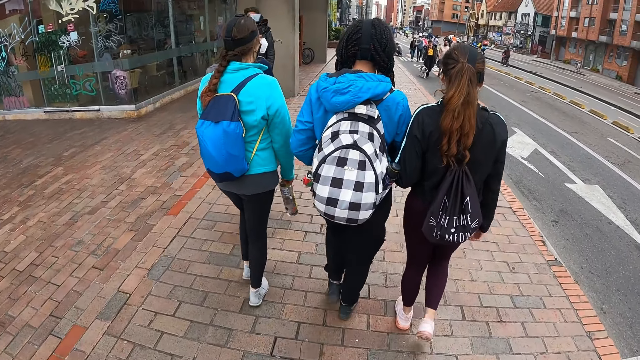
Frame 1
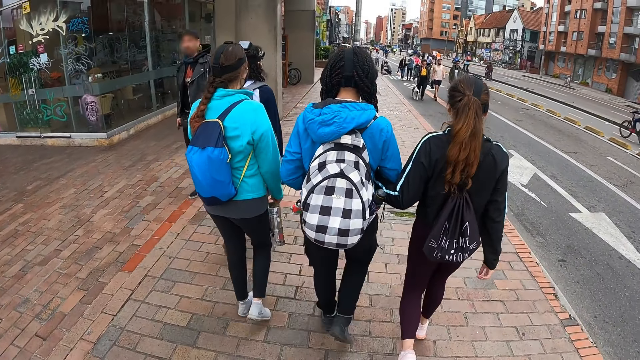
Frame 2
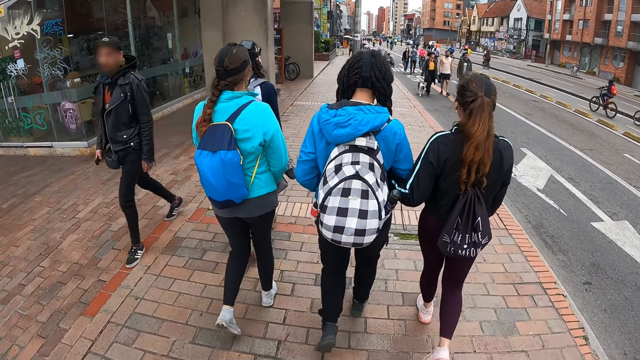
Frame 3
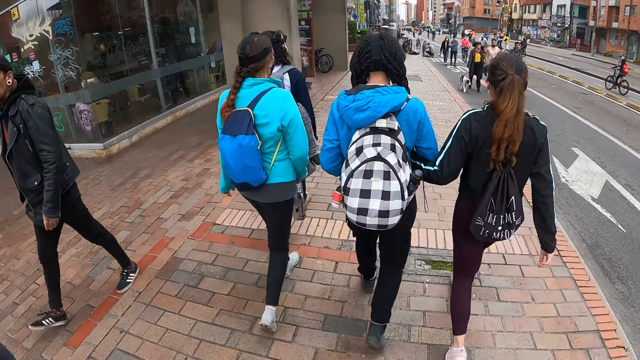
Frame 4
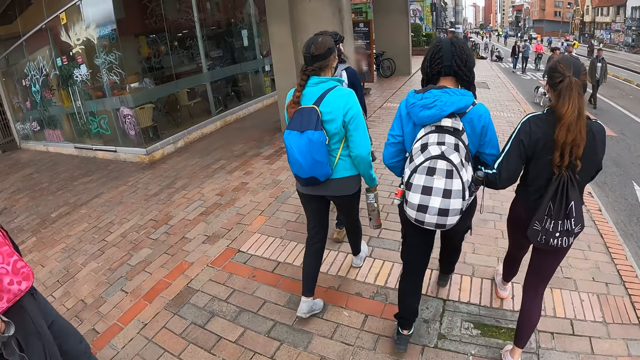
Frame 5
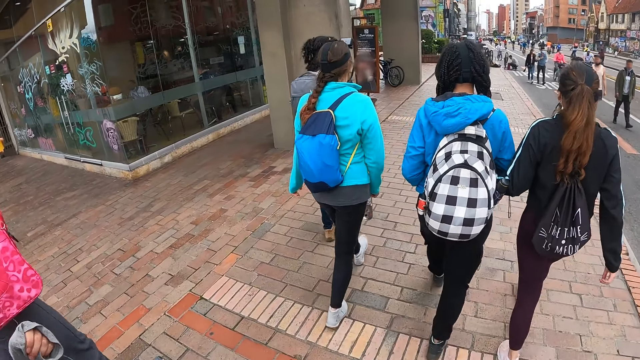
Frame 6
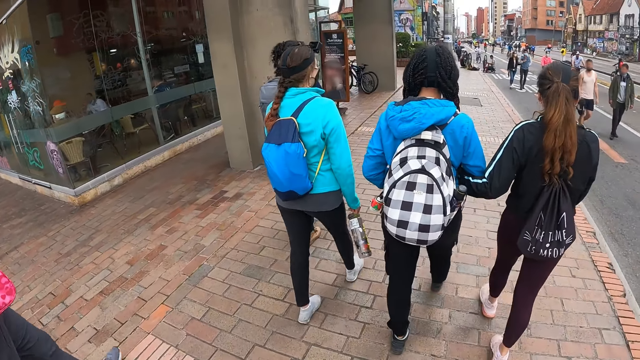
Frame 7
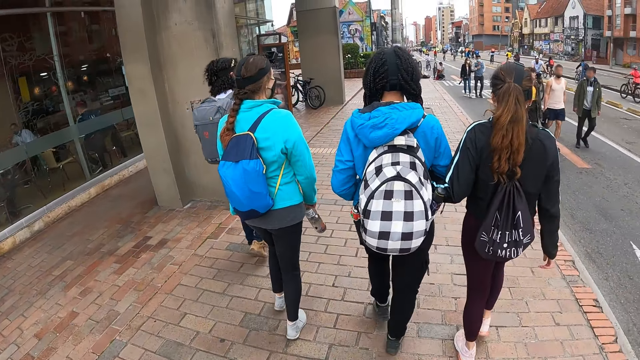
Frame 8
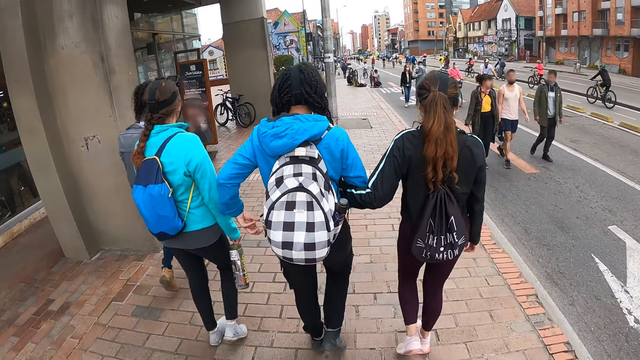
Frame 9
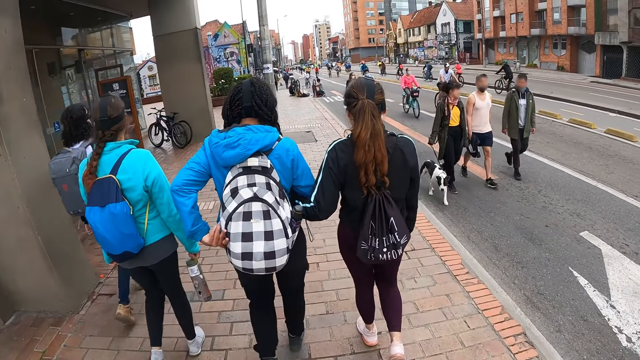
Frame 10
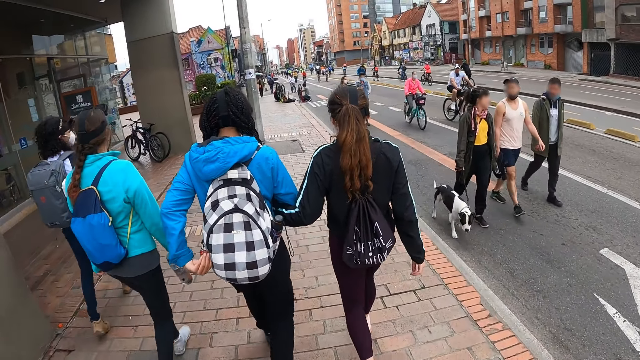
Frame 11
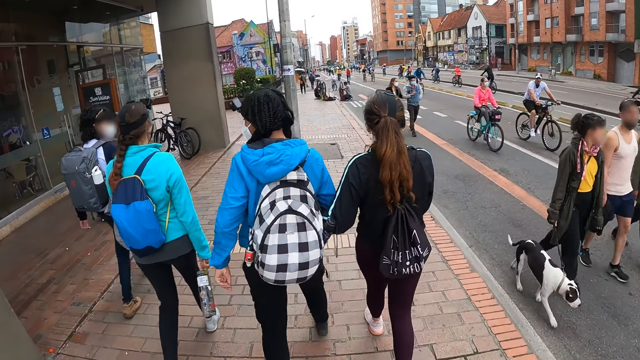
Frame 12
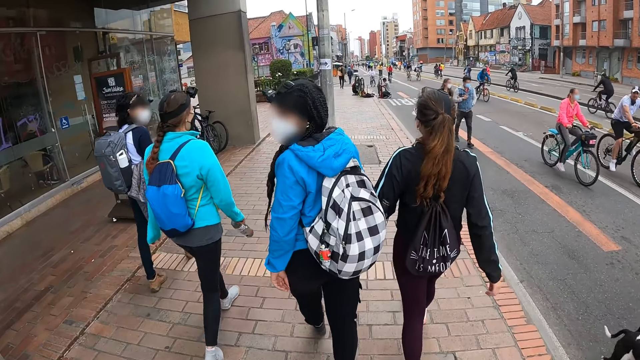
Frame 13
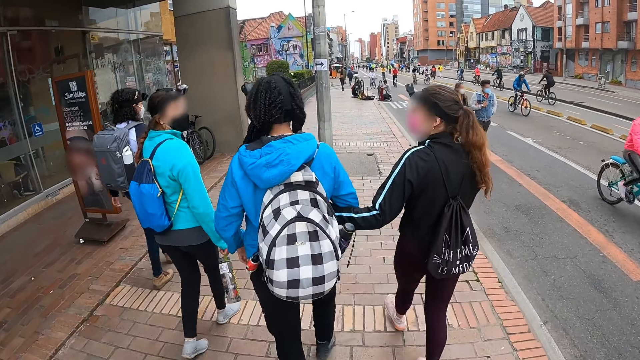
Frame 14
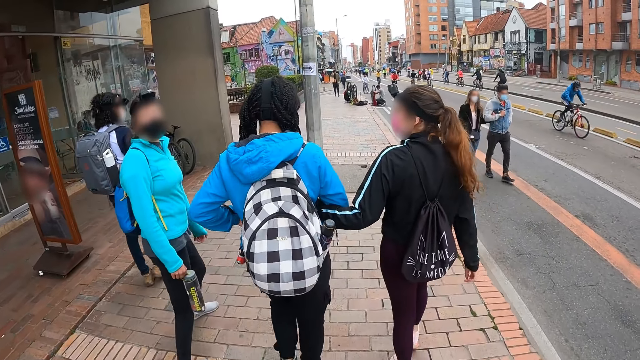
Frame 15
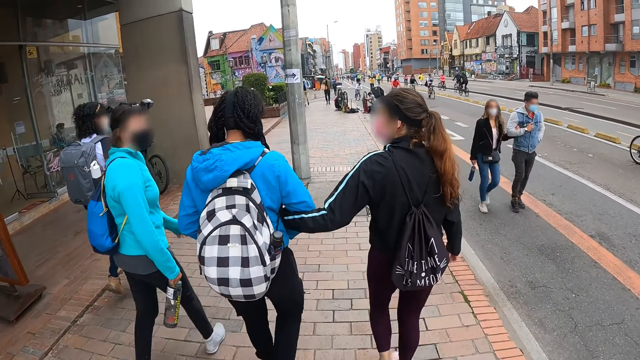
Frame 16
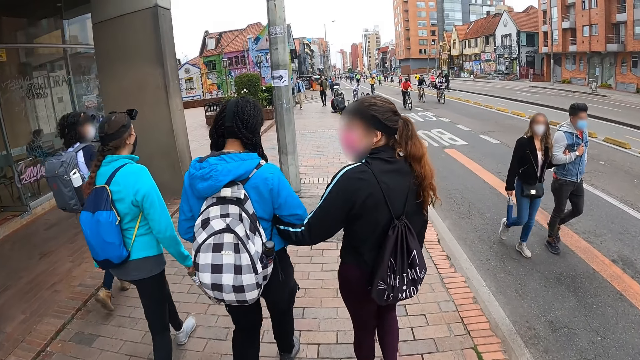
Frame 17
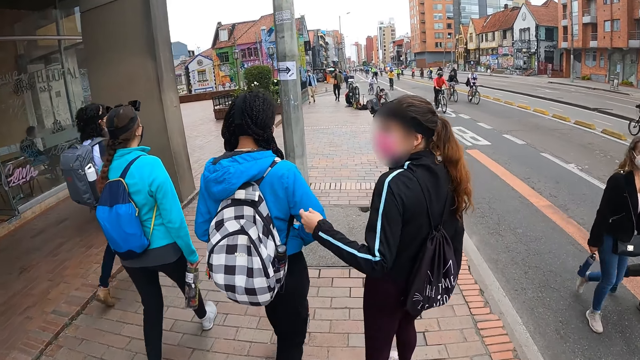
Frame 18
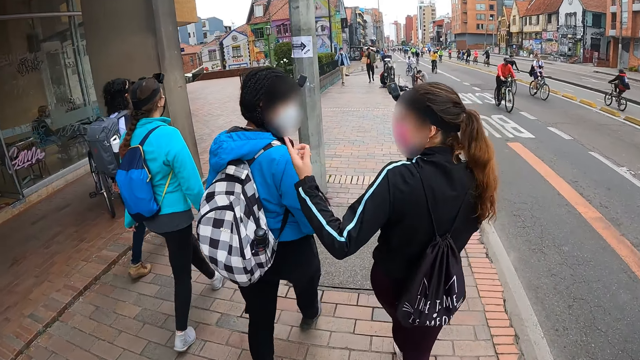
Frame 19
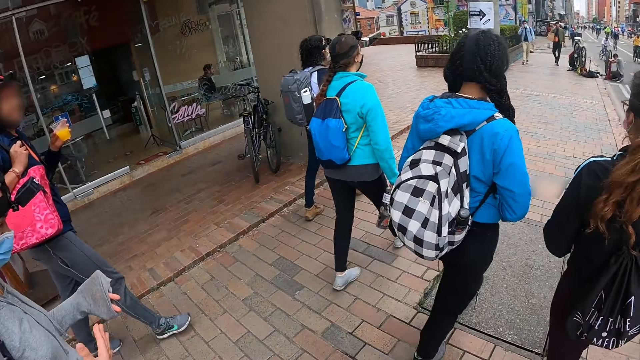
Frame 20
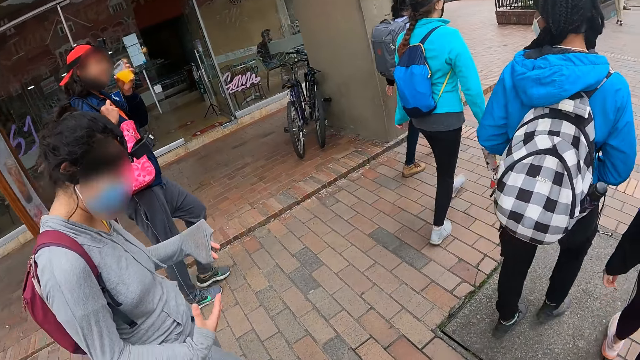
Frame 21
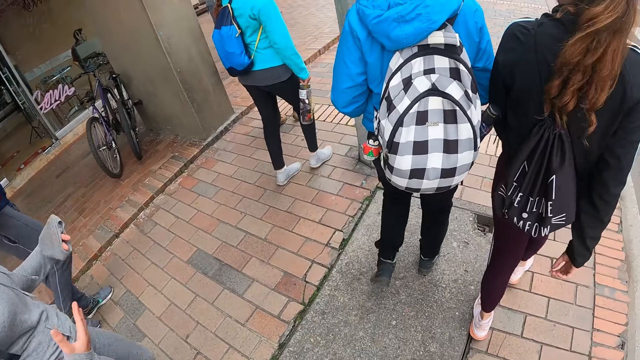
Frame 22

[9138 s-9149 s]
The camera wearer interacts with the group of people.

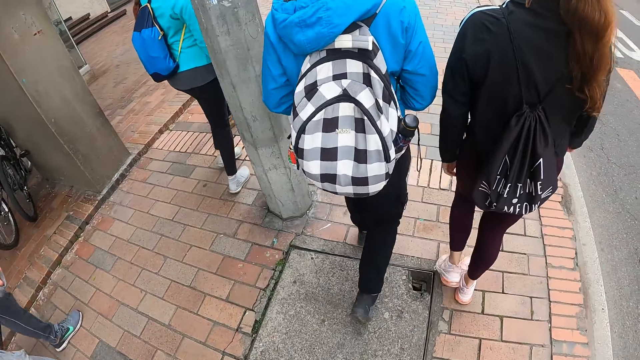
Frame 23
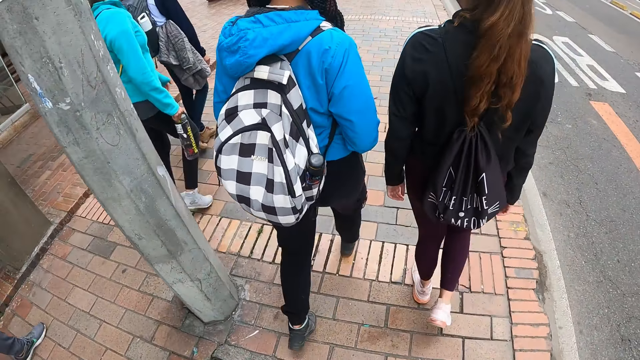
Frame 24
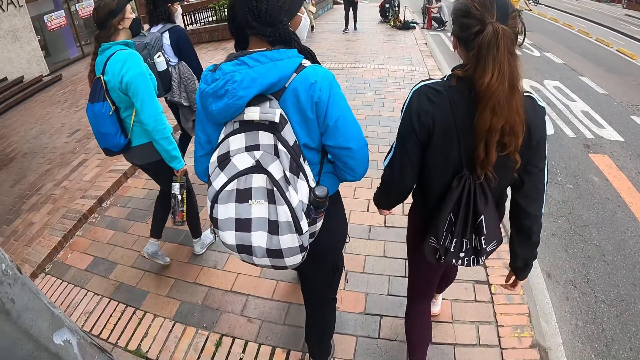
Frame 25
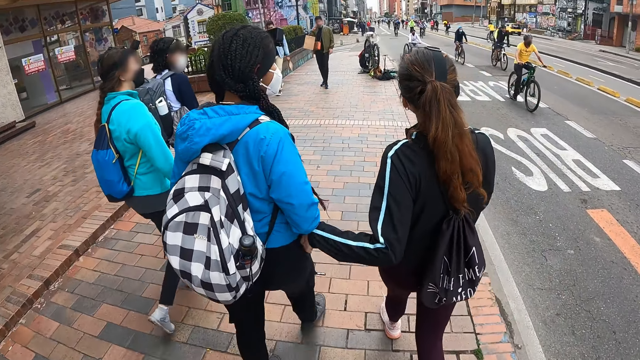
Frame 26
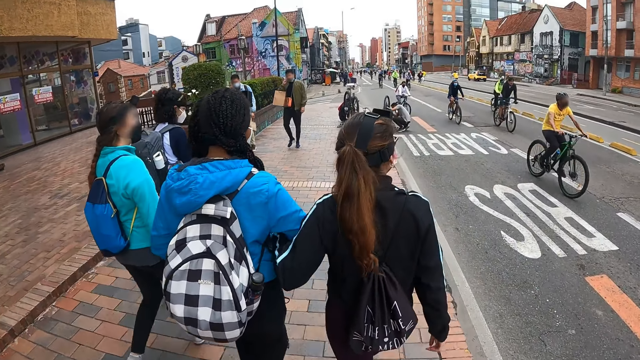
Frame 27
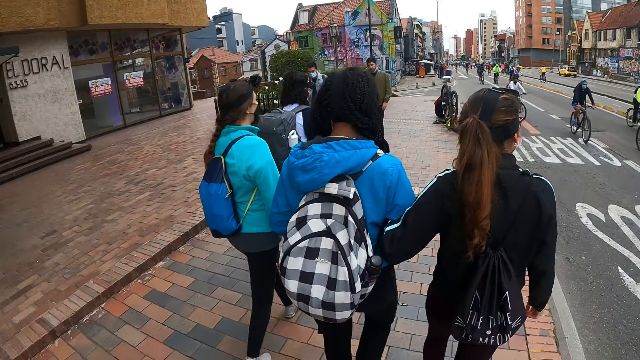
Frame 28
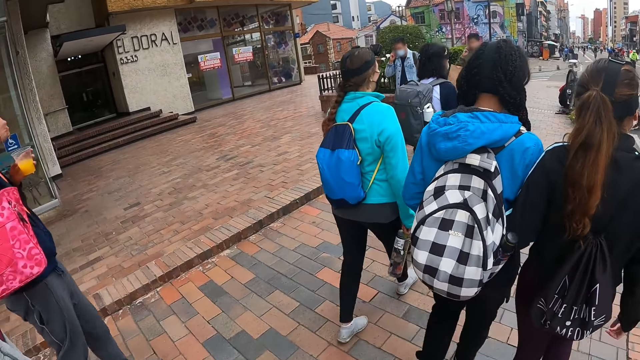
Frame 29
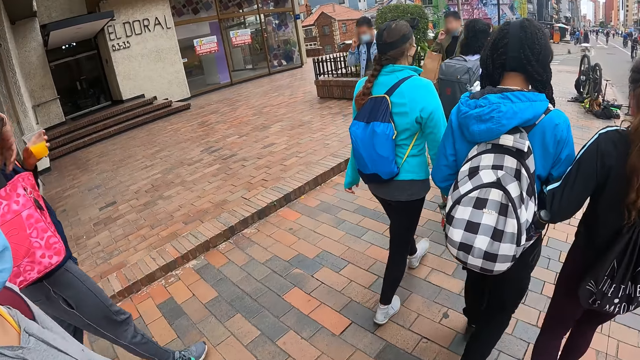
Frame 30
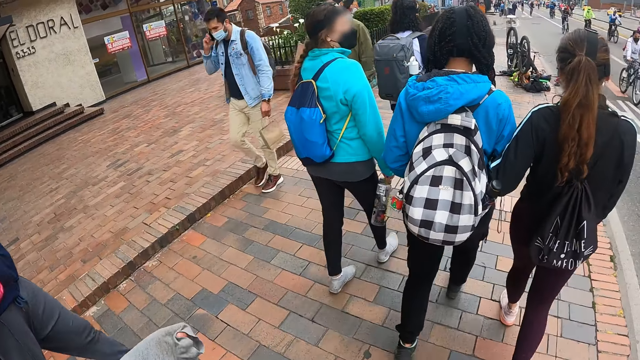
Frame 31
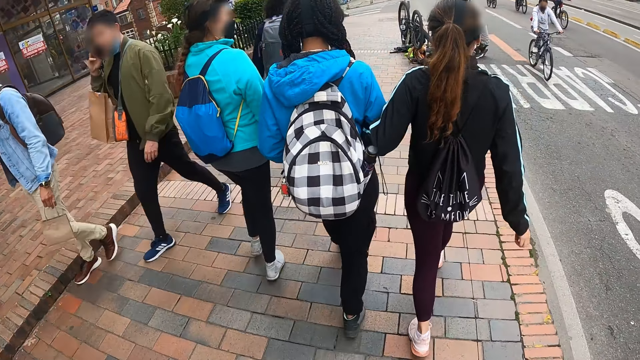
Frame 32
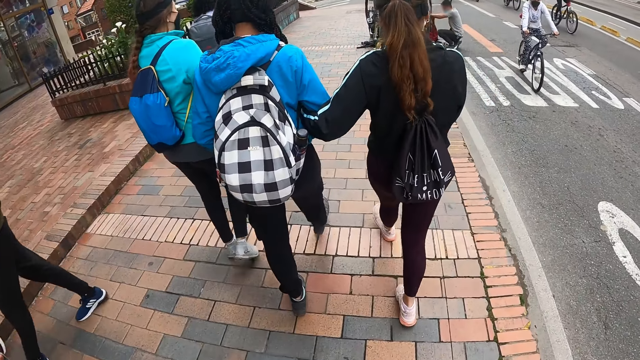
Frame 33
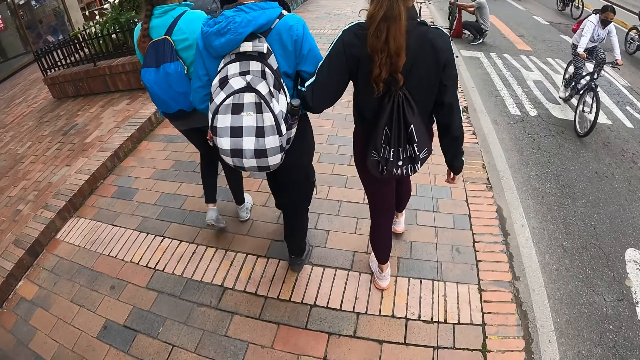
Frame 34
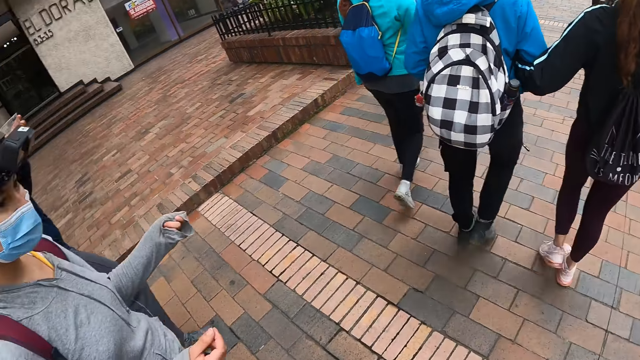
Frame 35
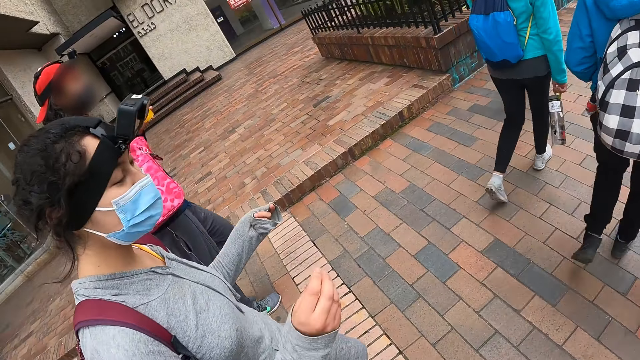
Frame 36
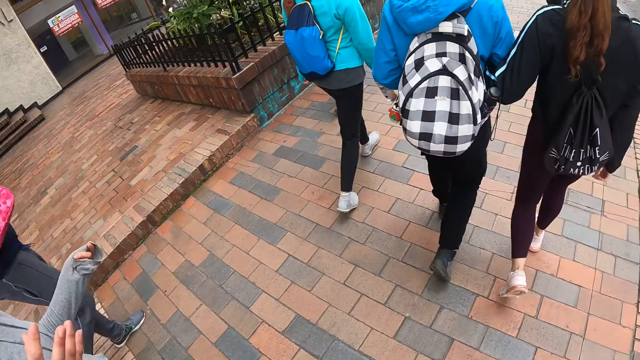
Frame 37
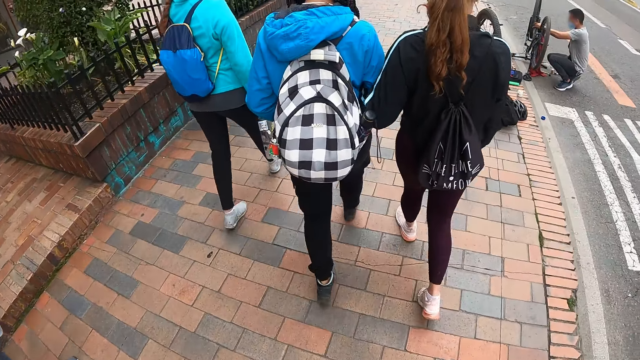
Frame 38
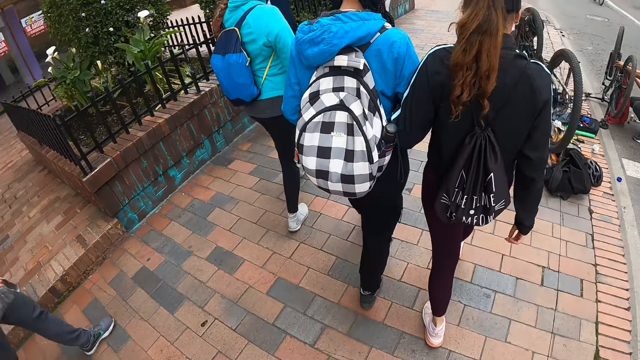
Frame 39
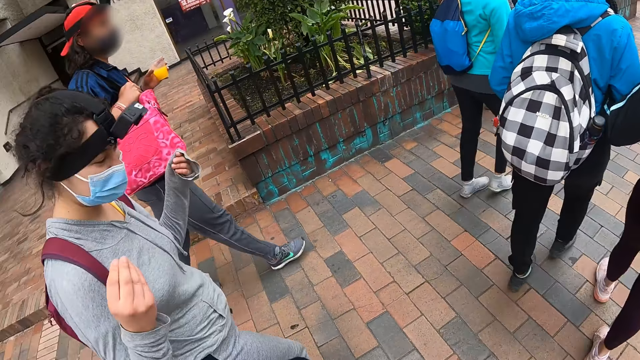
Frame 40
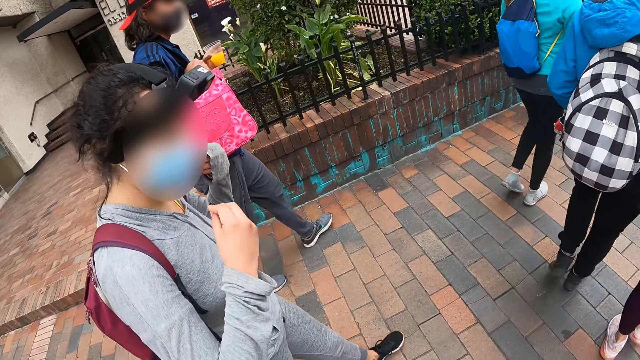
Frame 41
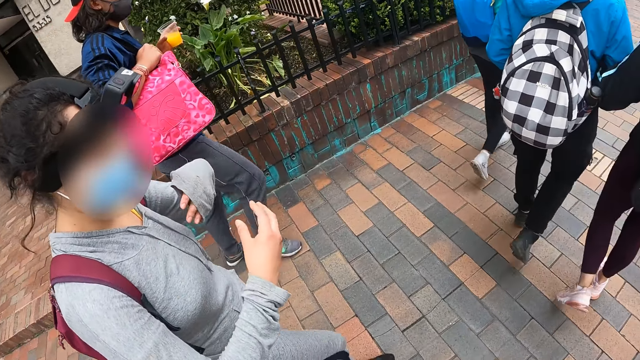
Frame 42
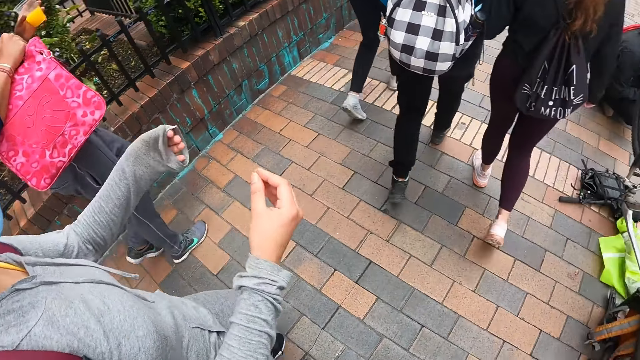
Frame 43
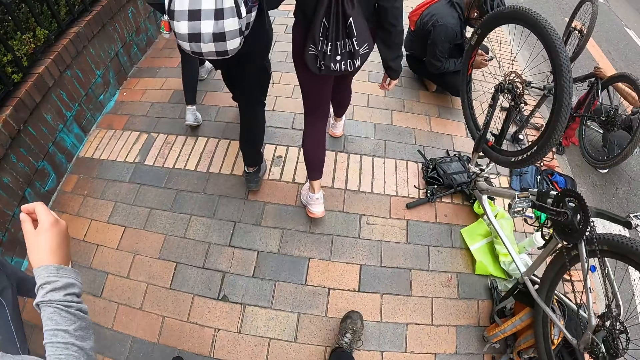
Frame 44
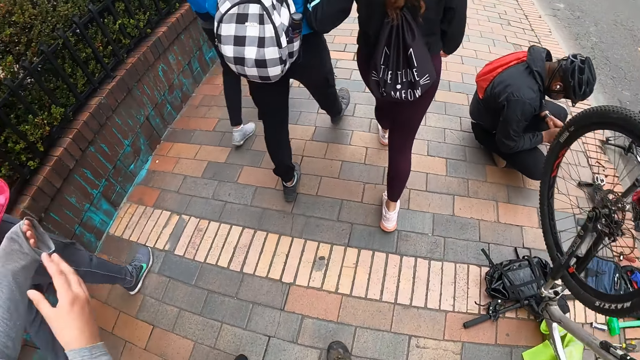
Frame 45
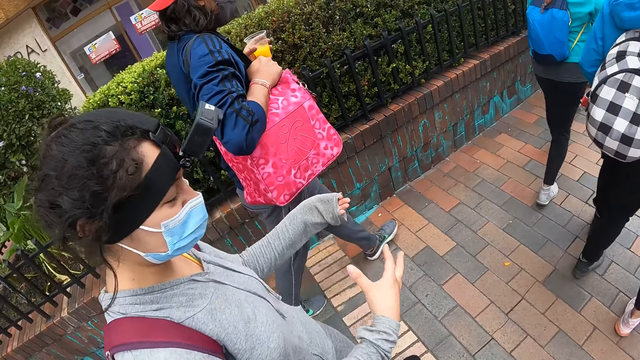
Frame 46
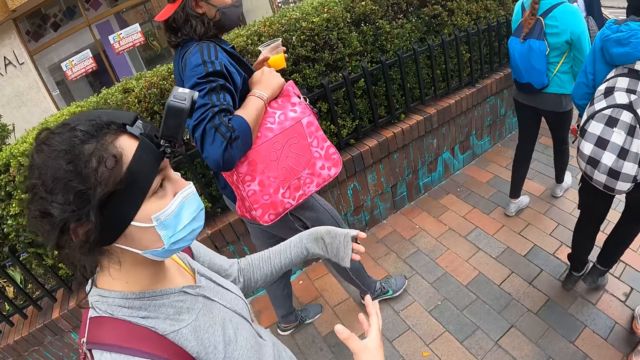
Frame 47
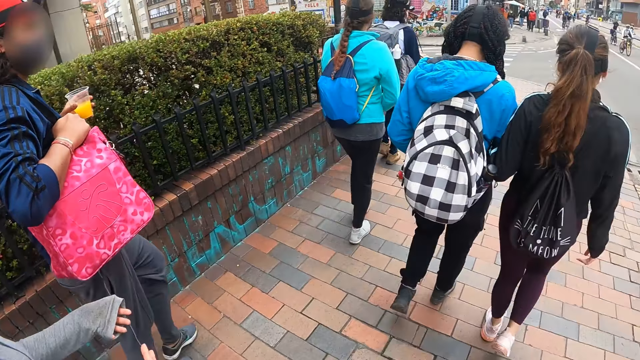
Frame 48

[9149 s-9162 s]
The girl holds another girl.
